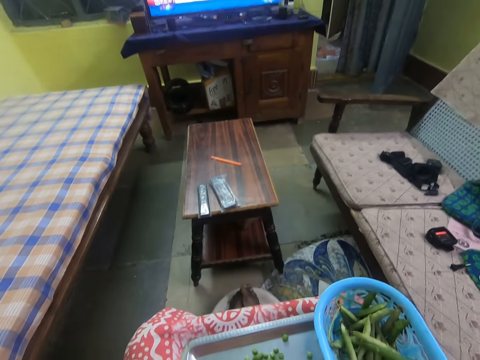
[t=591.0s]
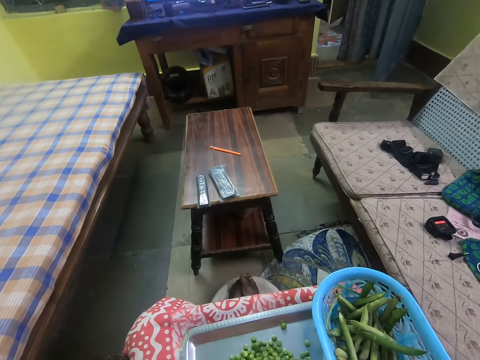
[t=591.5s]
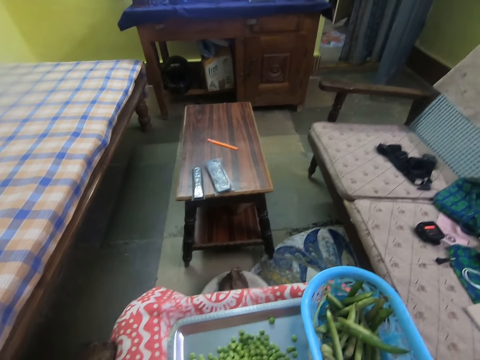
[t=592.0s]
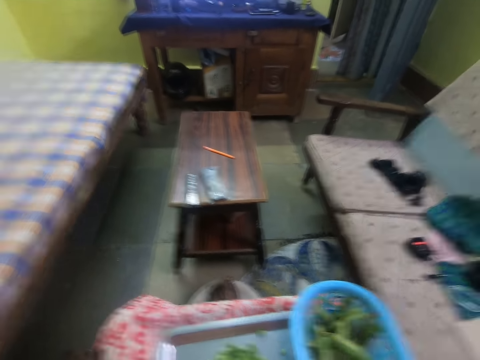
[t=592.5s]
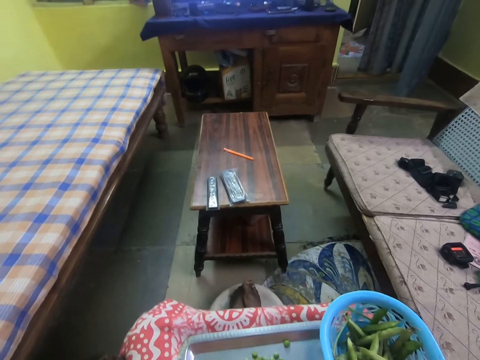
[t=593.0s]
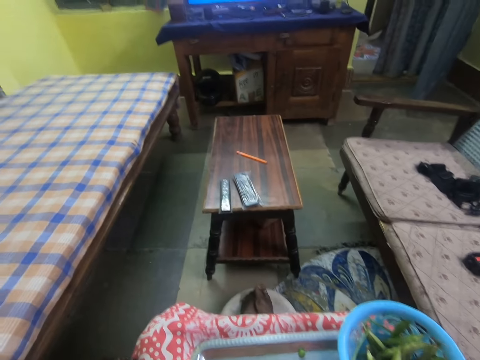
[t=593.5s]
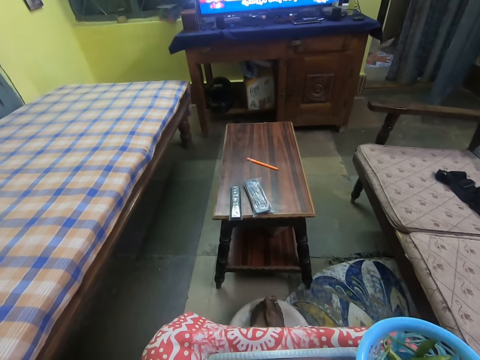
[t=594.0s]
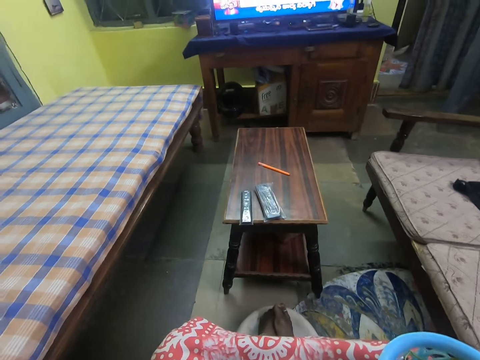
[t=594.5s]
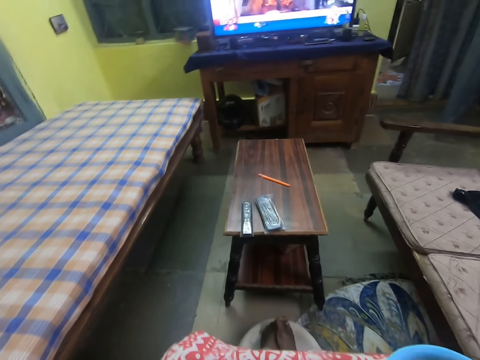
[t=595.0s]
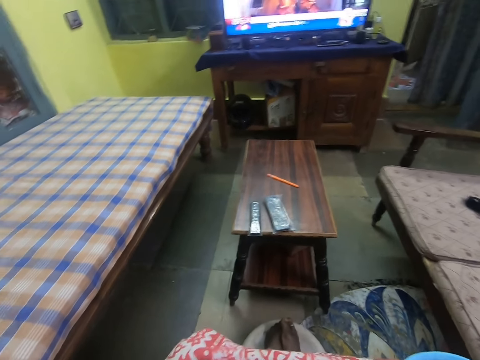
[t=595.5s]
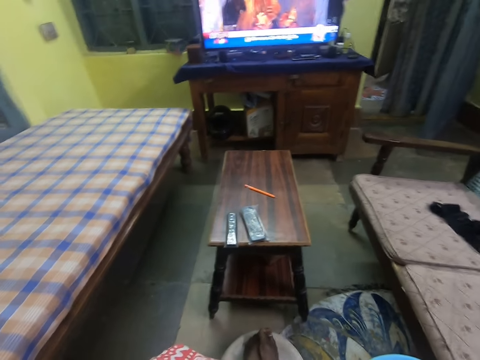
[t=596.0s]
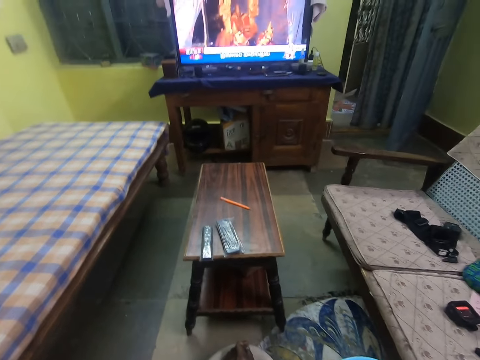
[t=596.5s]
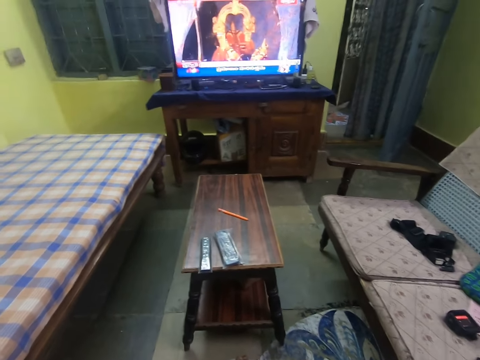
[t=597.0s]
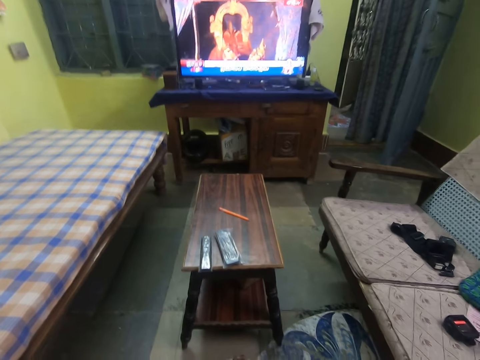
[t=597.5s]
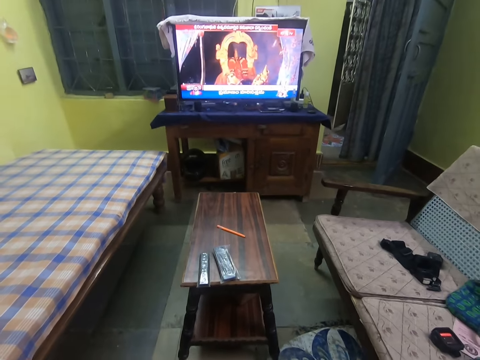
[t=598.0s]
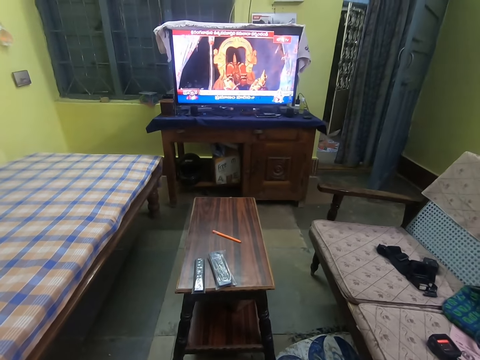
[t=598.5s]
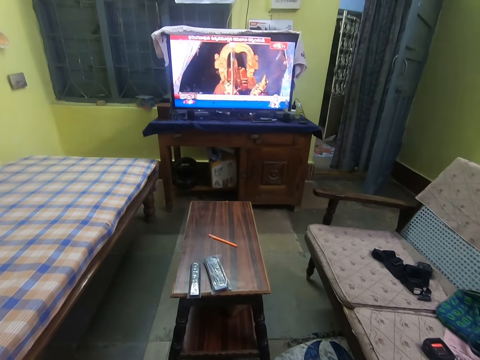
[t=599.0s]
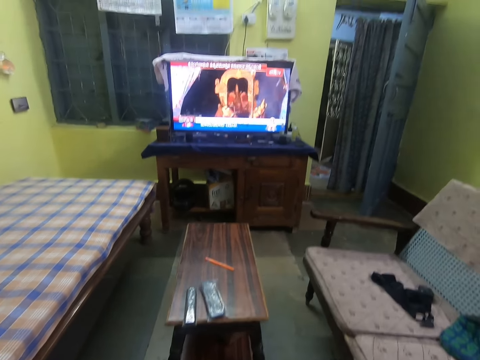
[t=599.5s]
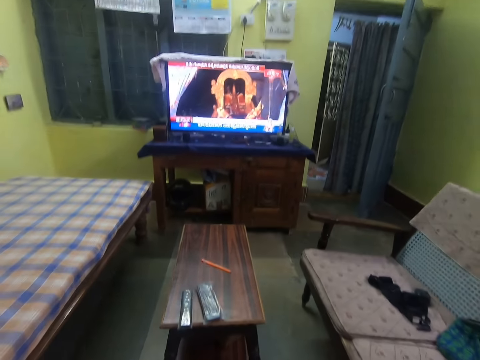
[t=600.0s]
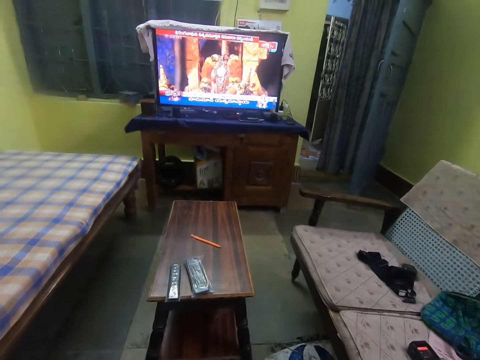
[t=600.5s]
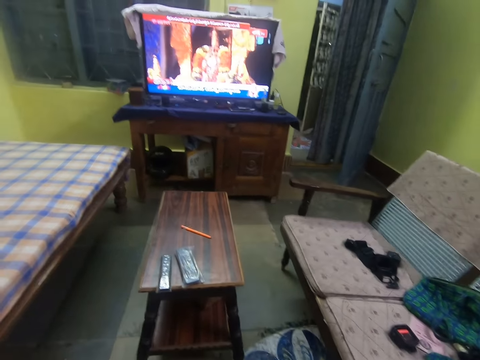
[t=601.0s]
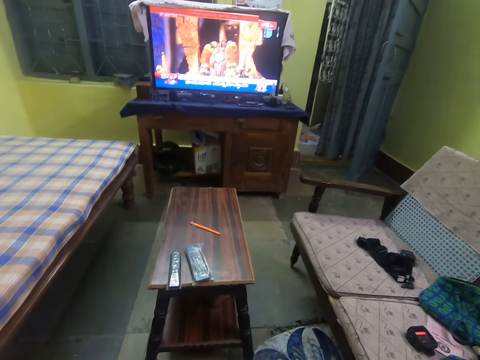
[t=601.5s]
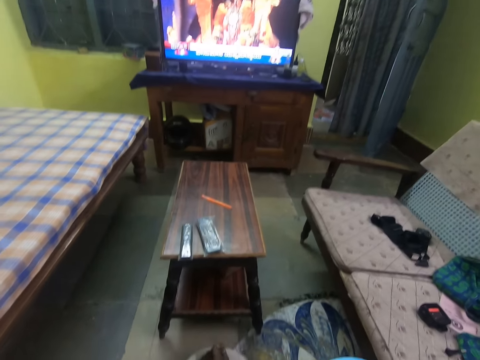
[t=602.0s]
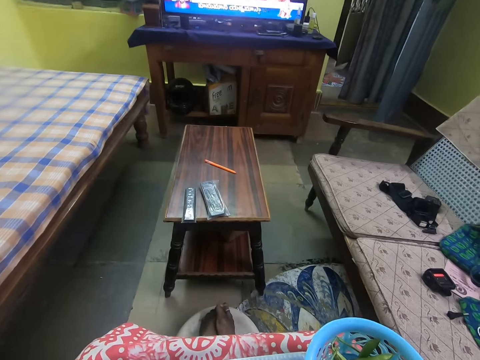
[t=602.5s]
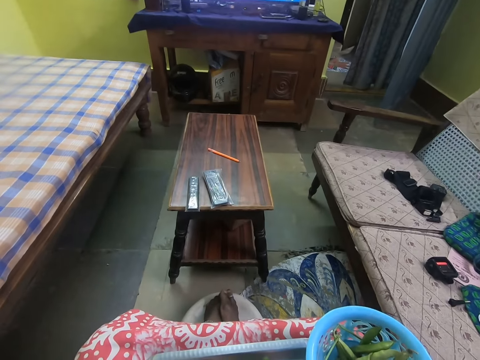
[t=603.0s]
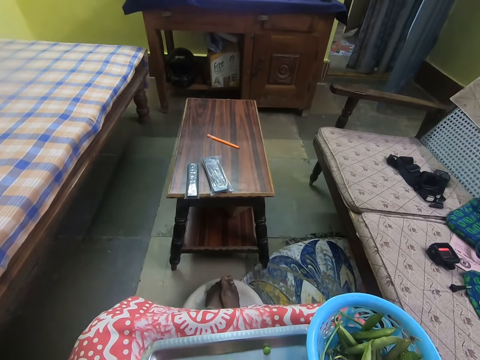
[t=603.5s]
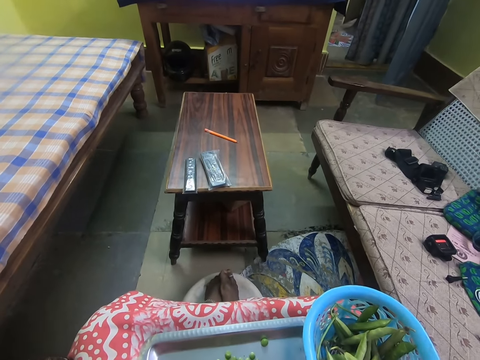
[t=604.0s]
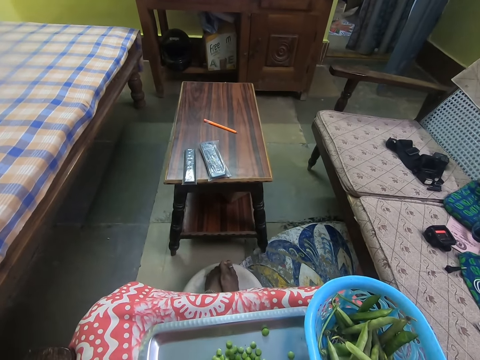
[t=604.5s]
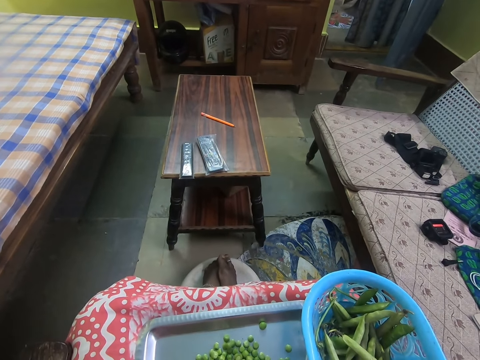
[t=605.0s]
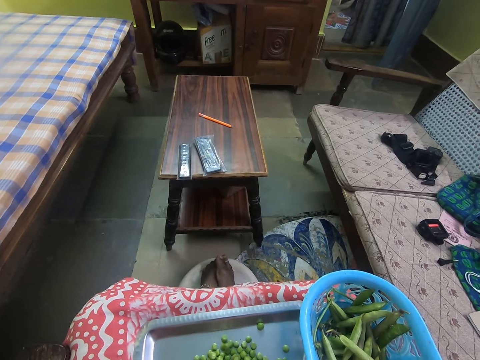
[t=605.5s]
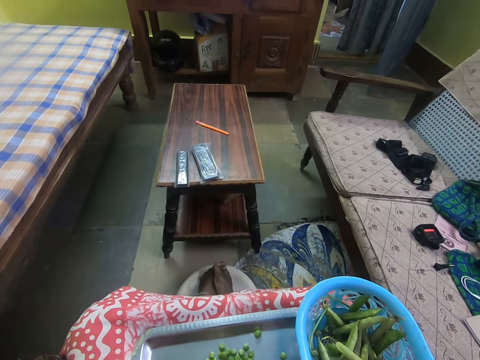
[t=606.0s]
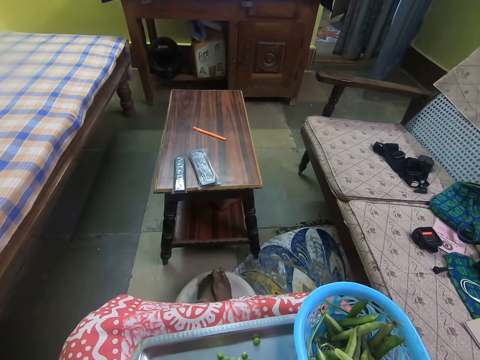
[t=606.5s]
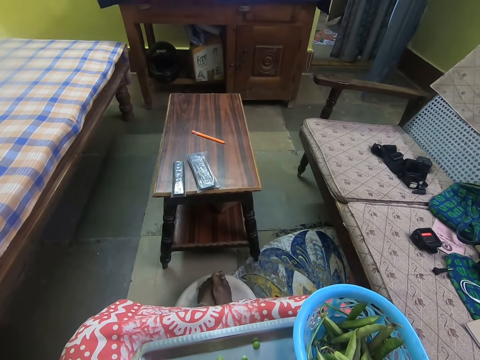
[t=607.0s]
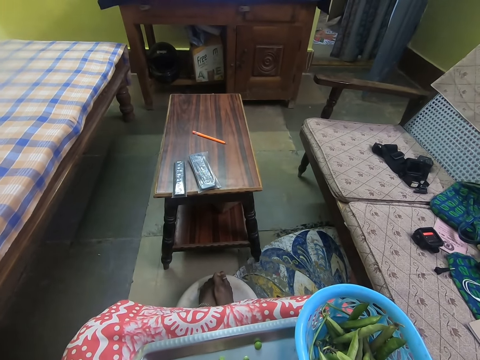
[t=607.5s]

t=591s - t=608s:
The camera wearer peels a pod of peas.

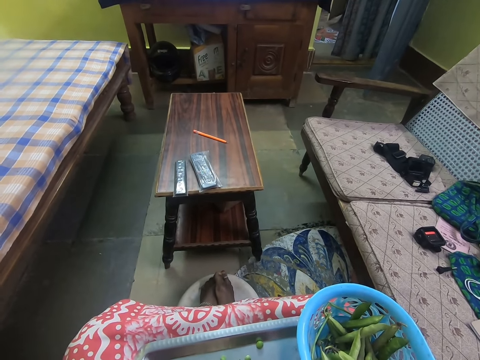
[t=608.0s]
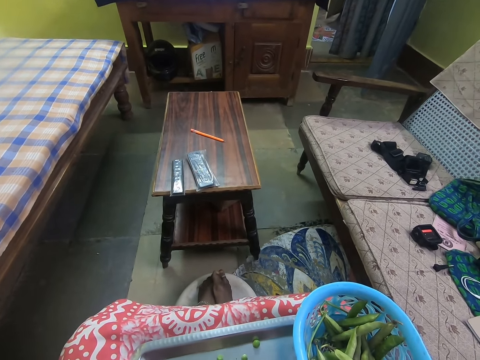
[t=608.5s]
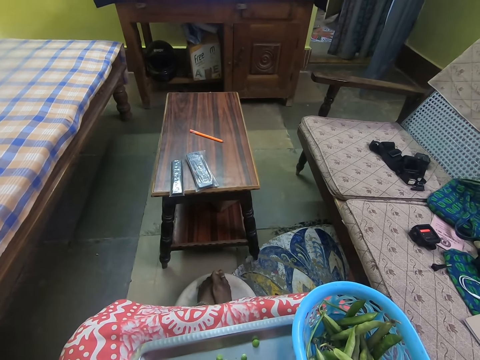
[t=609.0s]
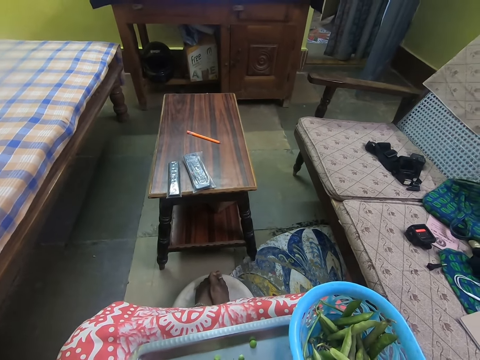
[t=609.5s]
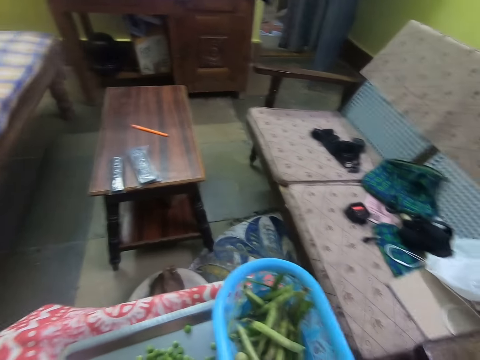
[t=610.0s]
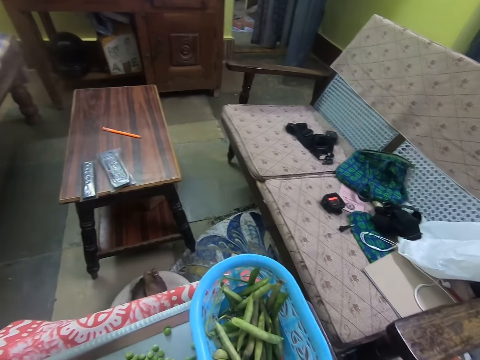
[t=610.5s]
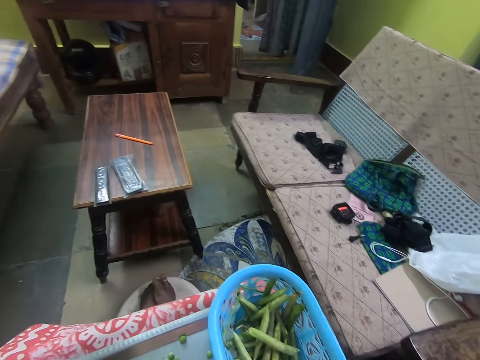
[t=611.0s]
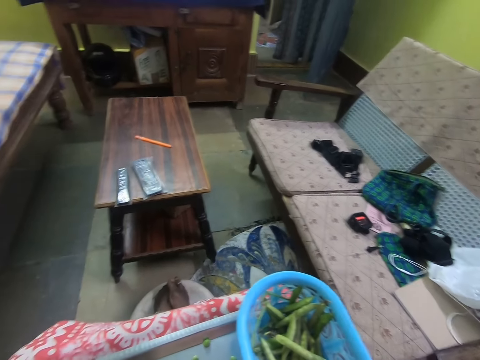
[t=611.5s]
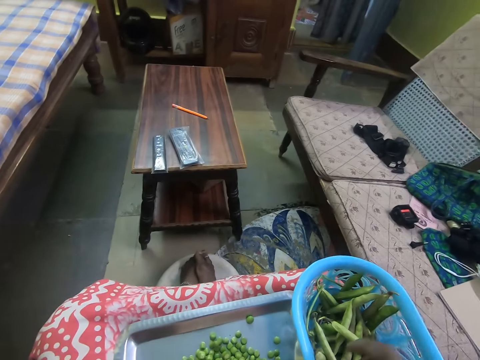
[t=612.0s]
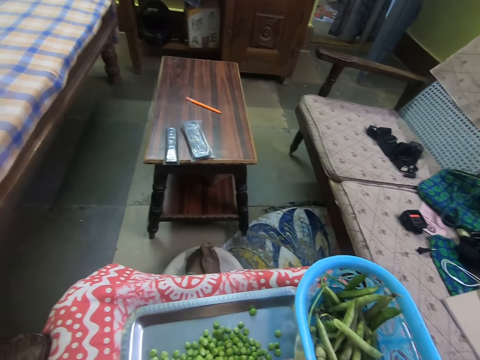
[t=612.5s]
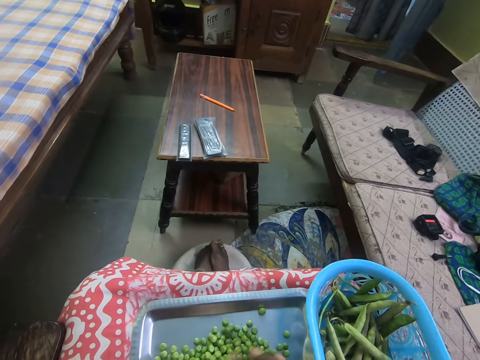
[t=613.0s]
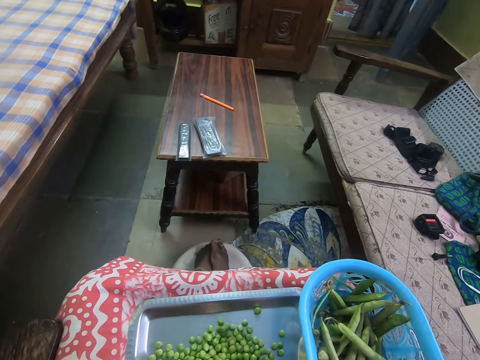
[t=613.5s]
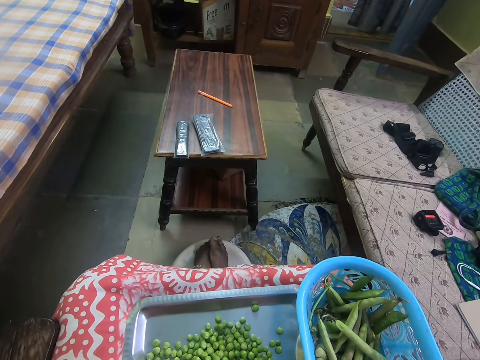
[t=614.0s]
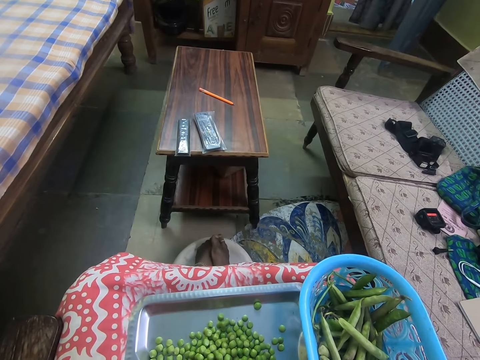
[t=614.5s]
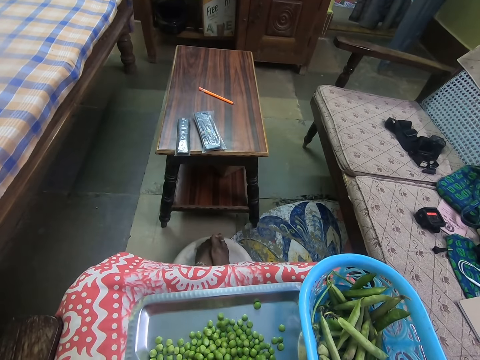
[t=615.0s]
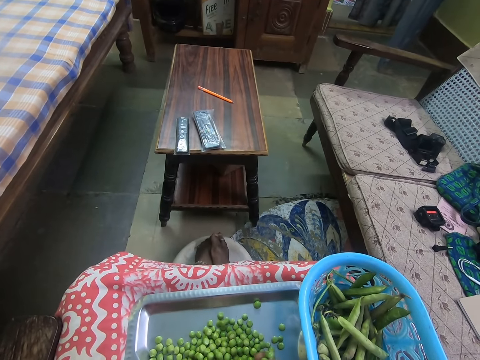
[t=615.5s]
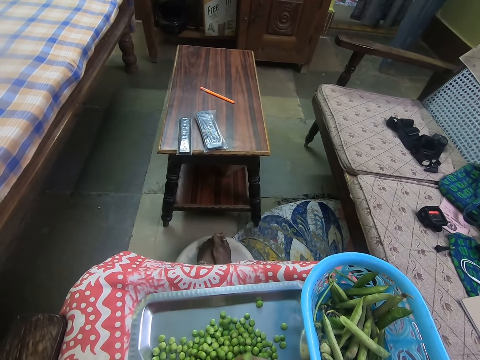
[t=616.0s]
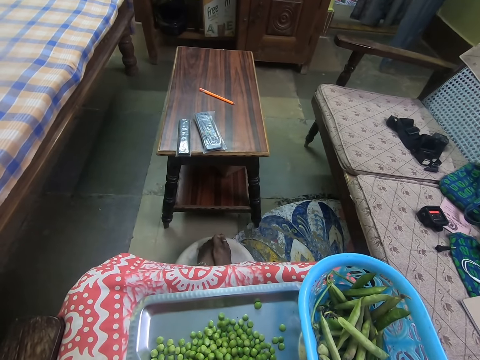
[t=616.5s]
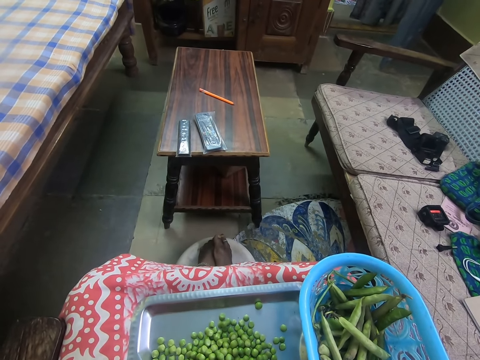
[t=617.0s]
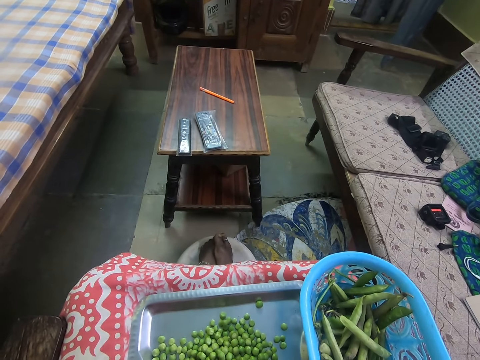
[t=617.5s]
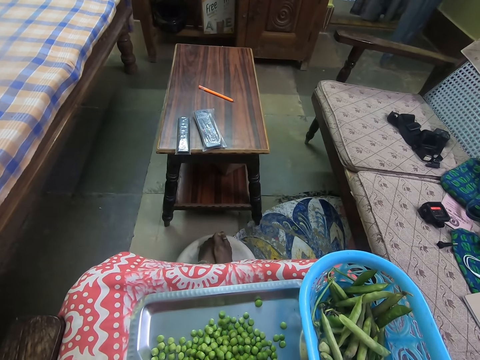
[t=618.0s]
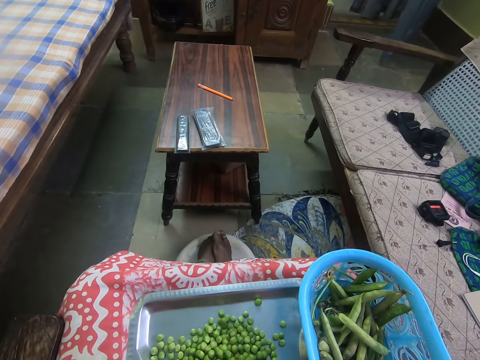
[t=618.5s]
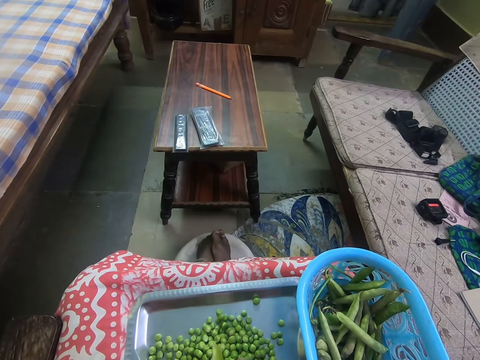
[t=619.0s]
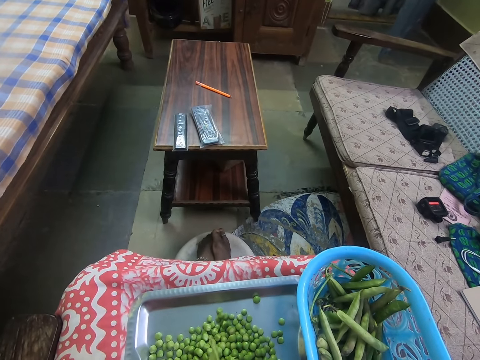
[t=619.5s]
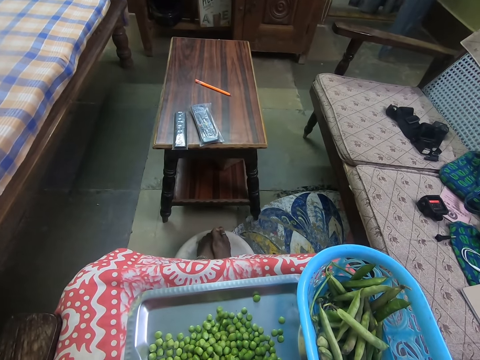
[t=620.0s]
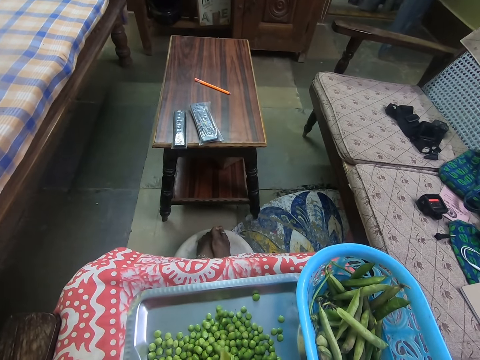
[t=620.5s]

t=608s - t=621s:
The camera wearer throws away the pod. They pick a pod of peas. They peel the pod of peas. They remove the peas from the pod.
